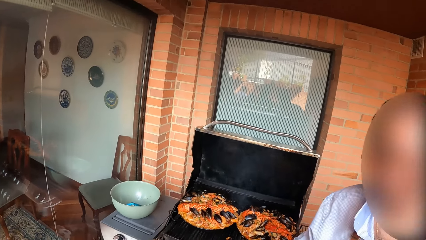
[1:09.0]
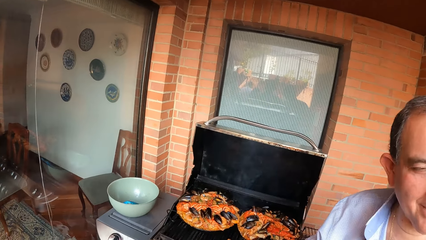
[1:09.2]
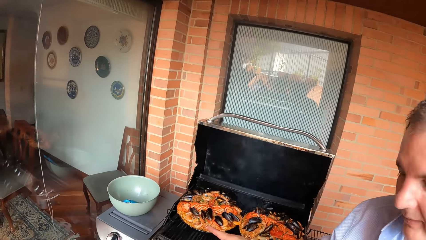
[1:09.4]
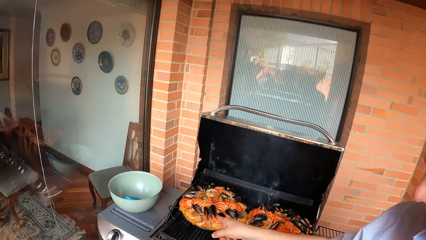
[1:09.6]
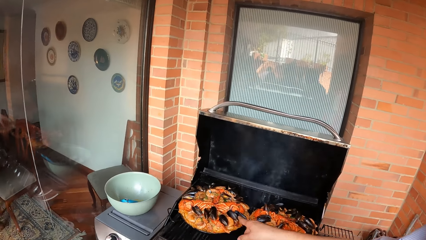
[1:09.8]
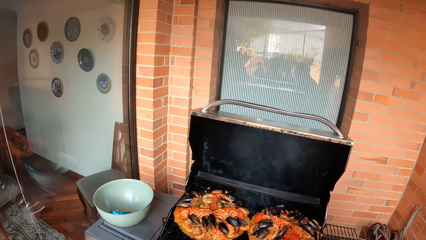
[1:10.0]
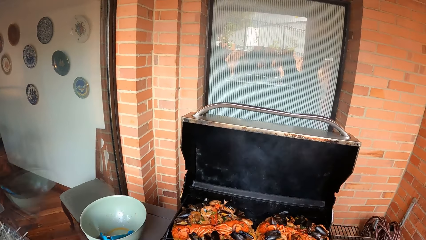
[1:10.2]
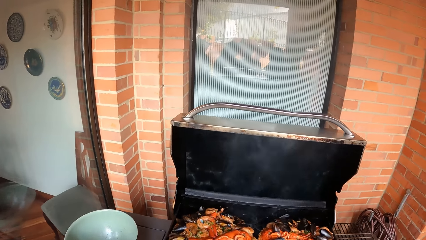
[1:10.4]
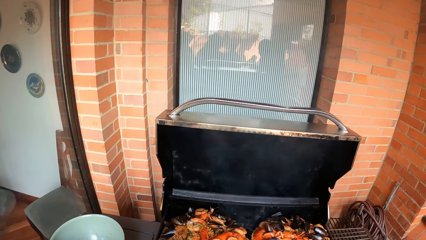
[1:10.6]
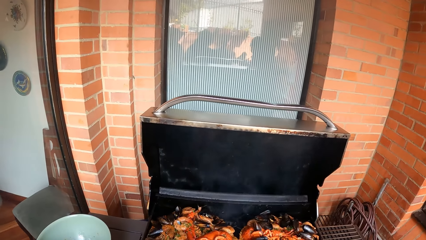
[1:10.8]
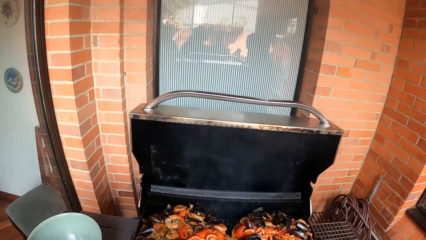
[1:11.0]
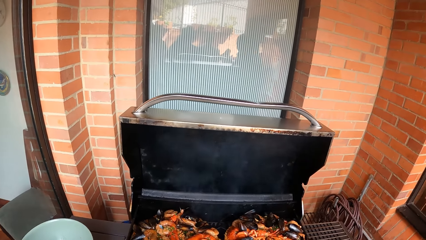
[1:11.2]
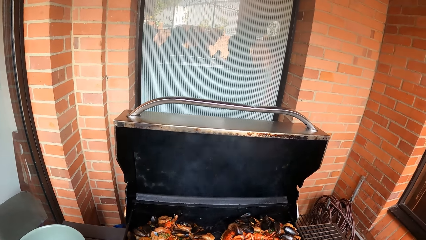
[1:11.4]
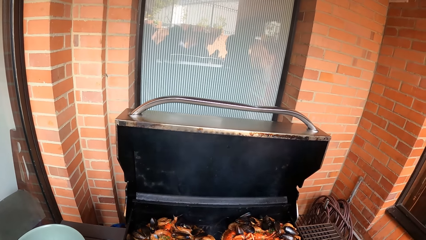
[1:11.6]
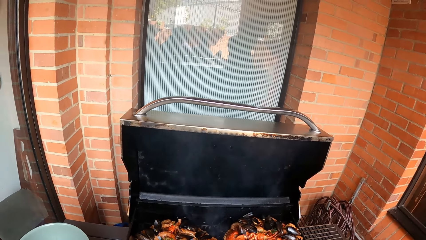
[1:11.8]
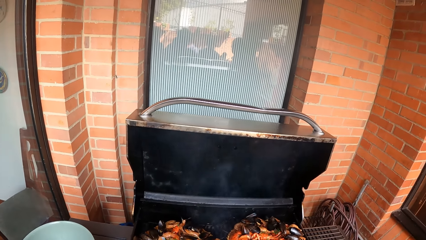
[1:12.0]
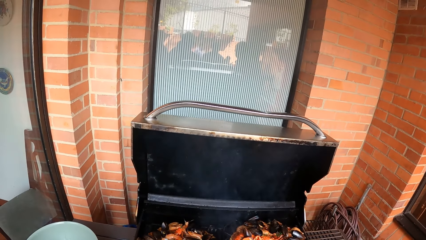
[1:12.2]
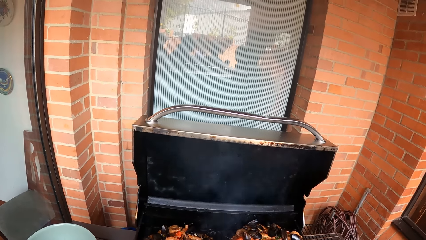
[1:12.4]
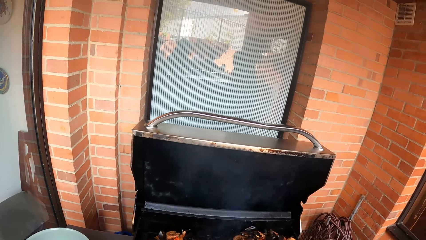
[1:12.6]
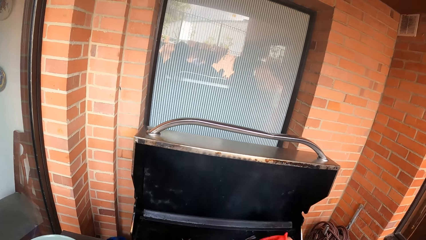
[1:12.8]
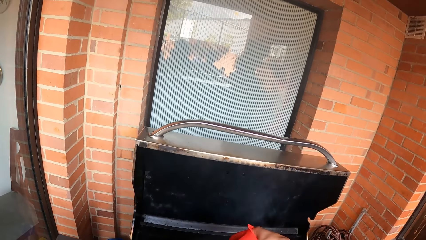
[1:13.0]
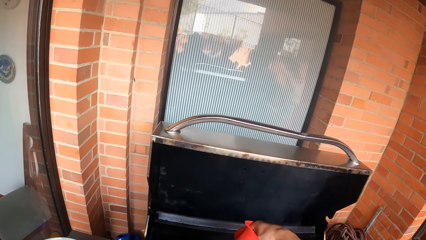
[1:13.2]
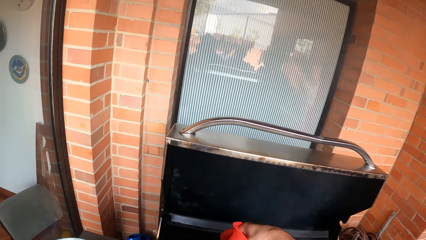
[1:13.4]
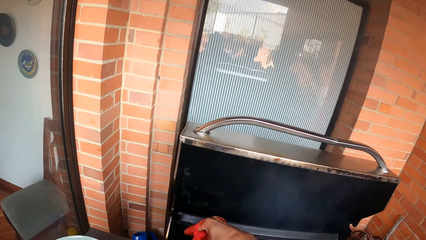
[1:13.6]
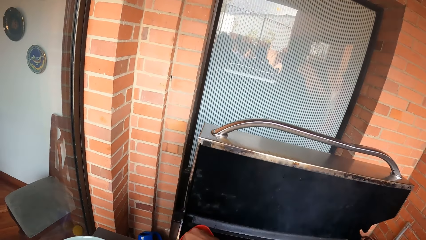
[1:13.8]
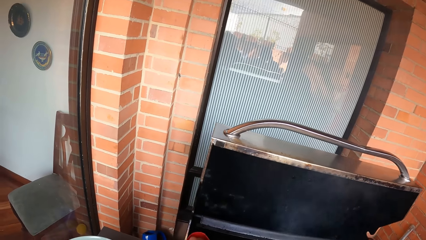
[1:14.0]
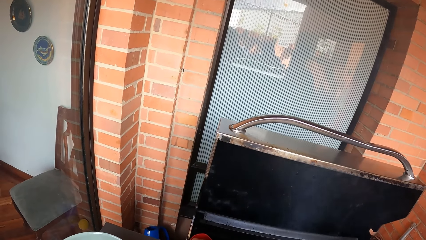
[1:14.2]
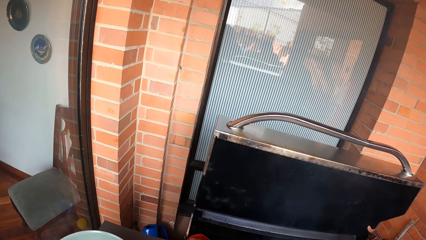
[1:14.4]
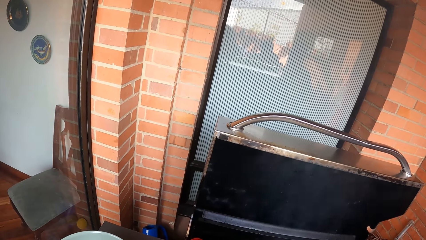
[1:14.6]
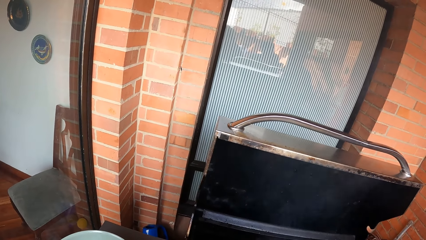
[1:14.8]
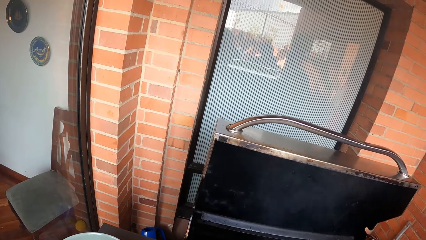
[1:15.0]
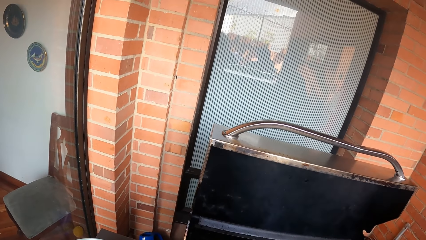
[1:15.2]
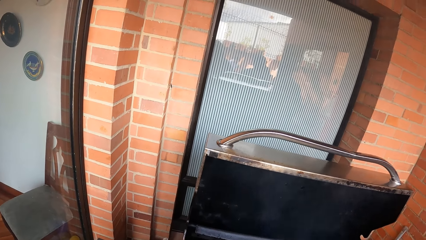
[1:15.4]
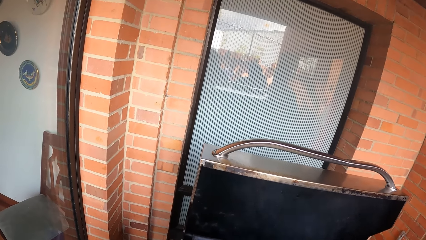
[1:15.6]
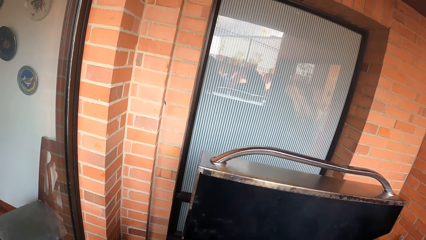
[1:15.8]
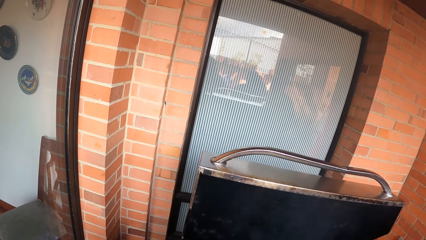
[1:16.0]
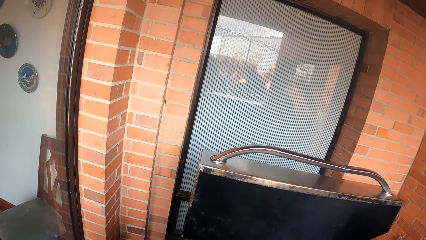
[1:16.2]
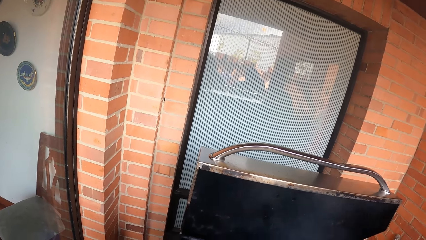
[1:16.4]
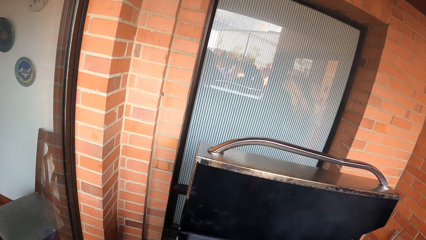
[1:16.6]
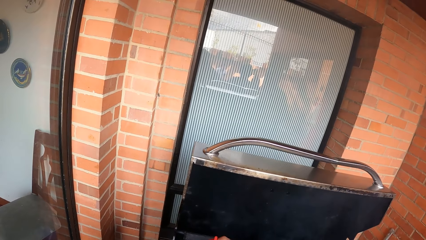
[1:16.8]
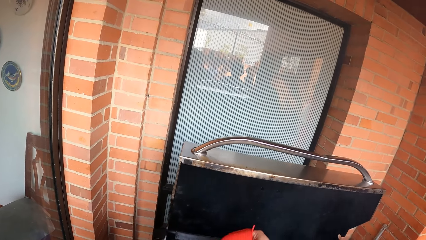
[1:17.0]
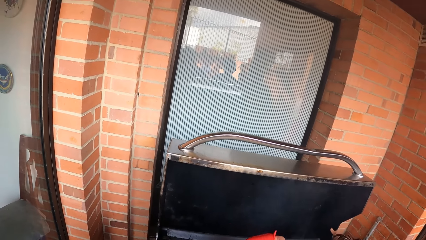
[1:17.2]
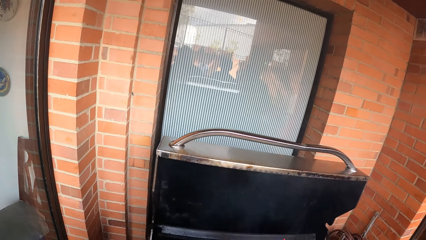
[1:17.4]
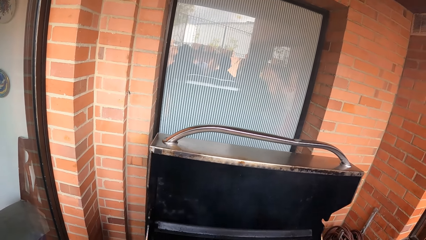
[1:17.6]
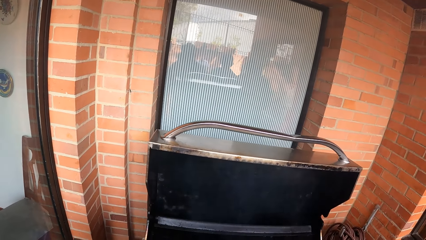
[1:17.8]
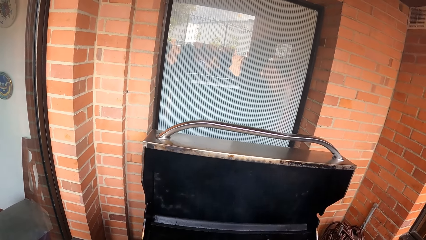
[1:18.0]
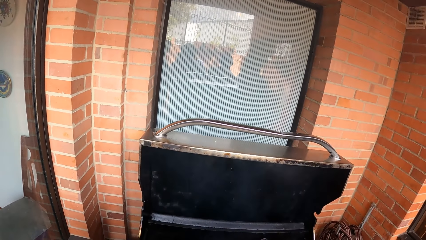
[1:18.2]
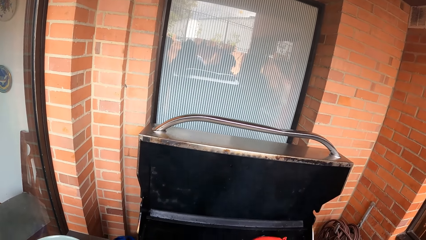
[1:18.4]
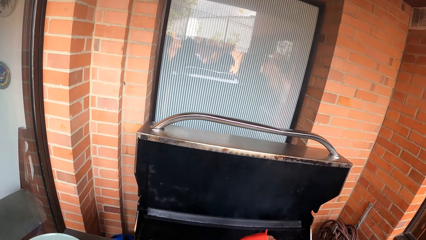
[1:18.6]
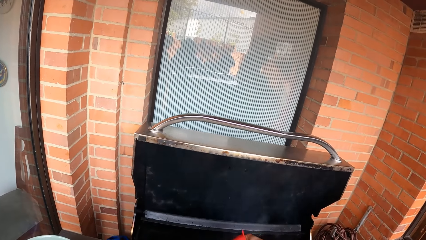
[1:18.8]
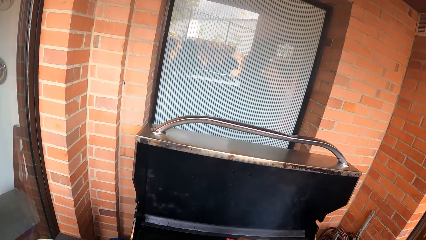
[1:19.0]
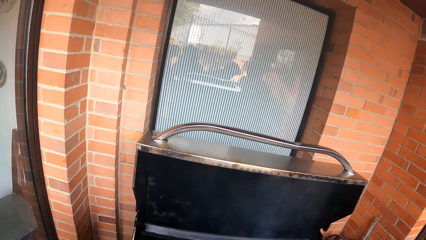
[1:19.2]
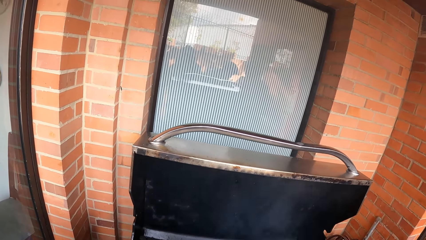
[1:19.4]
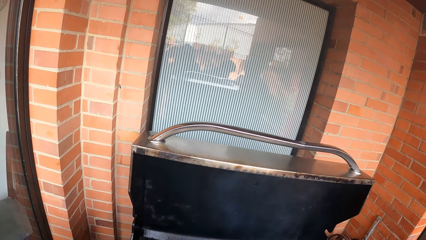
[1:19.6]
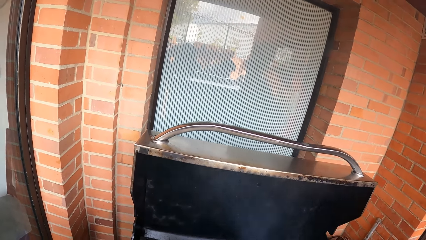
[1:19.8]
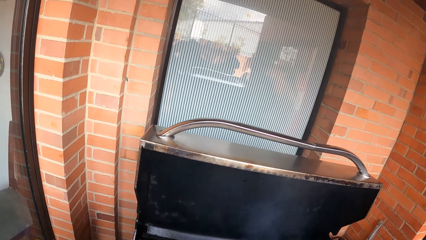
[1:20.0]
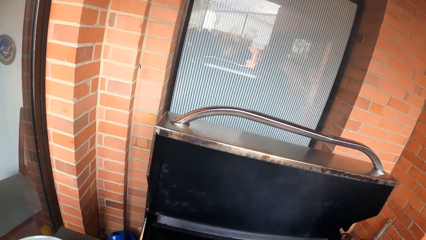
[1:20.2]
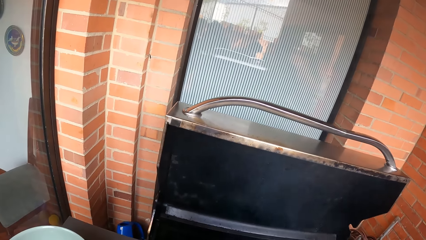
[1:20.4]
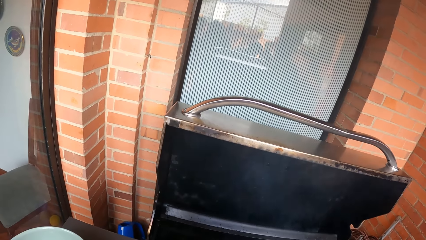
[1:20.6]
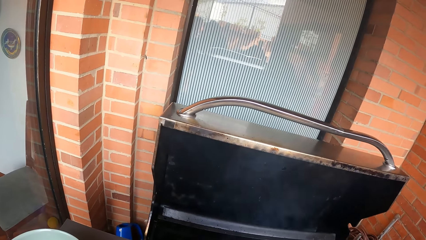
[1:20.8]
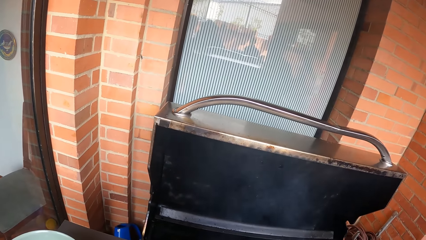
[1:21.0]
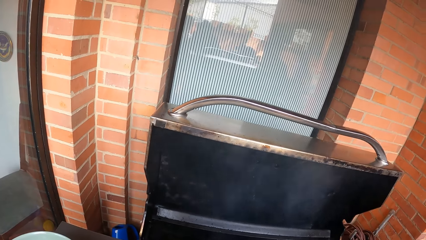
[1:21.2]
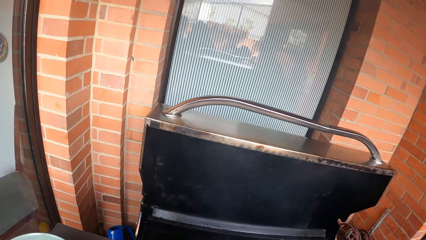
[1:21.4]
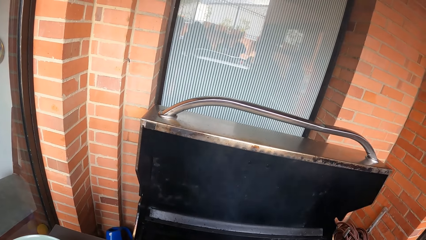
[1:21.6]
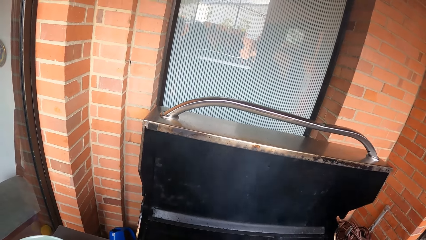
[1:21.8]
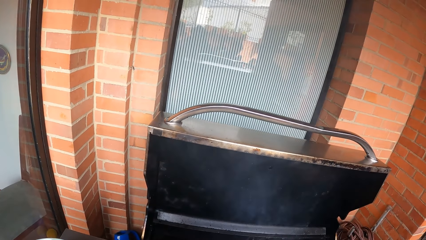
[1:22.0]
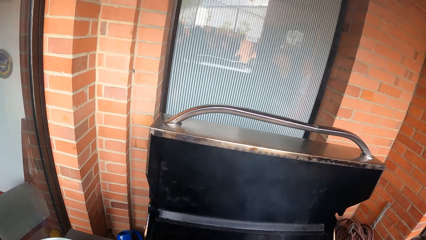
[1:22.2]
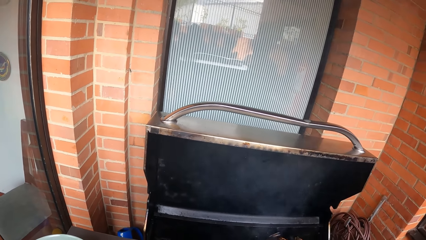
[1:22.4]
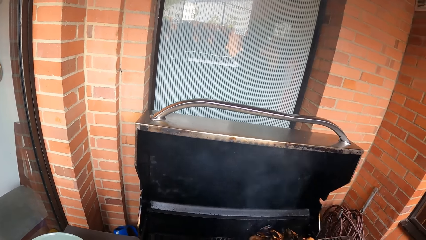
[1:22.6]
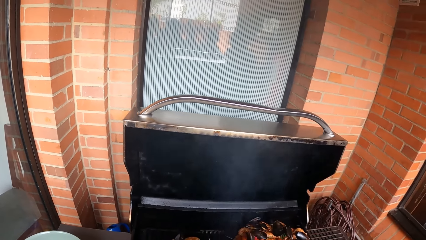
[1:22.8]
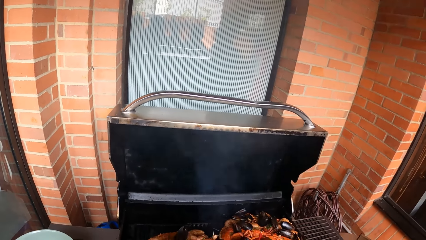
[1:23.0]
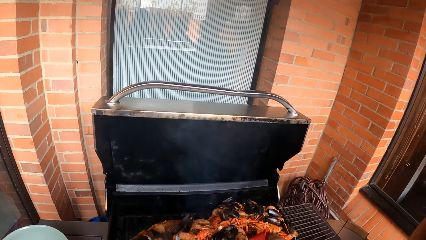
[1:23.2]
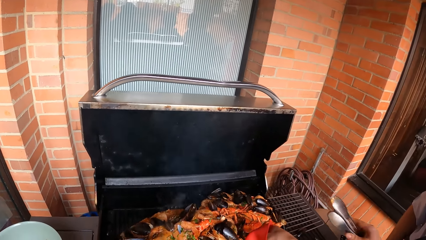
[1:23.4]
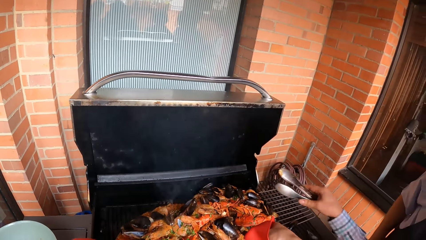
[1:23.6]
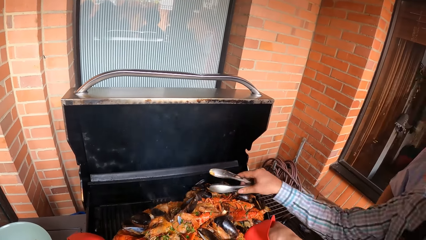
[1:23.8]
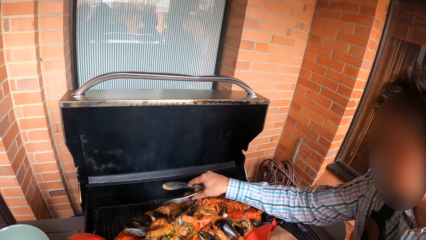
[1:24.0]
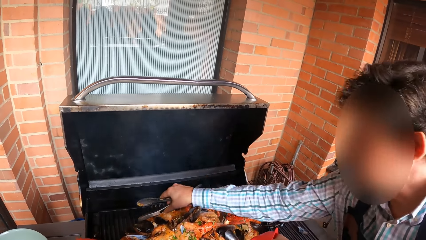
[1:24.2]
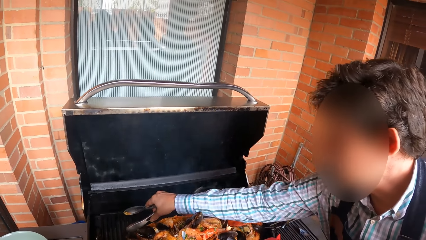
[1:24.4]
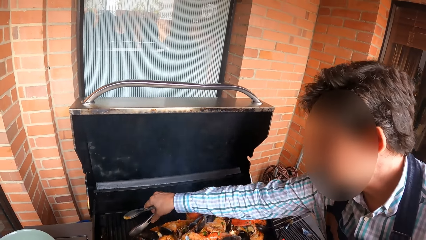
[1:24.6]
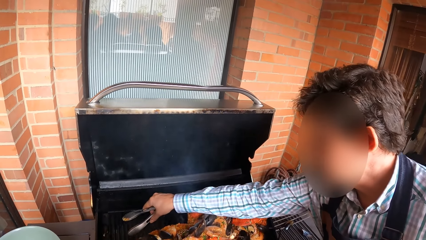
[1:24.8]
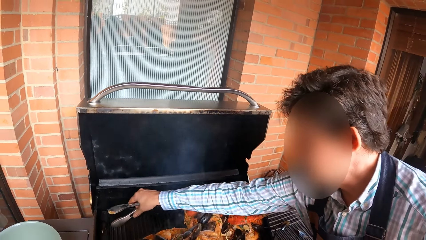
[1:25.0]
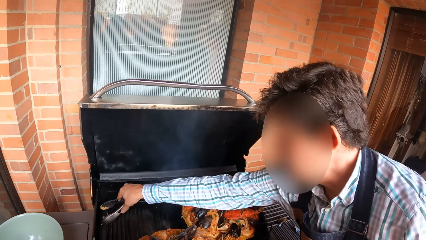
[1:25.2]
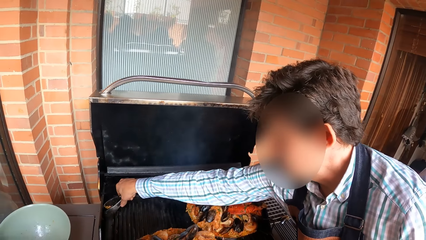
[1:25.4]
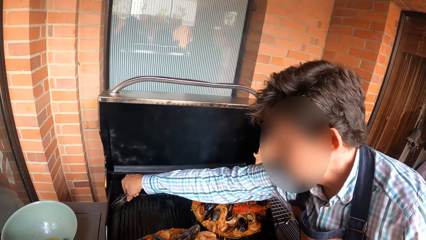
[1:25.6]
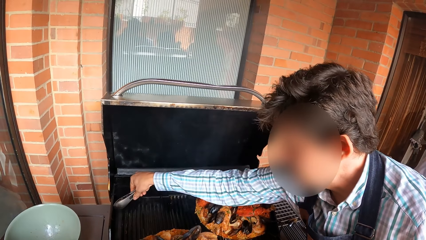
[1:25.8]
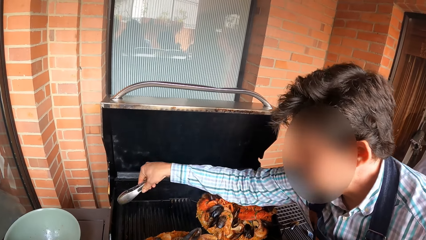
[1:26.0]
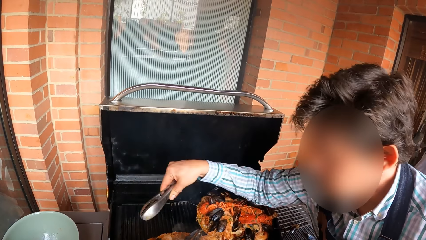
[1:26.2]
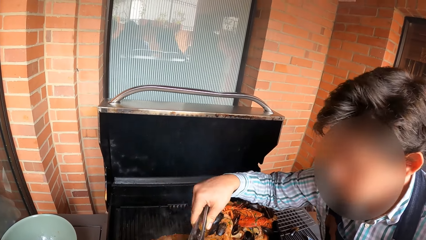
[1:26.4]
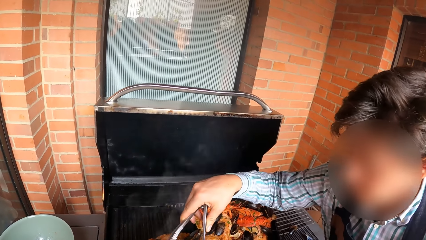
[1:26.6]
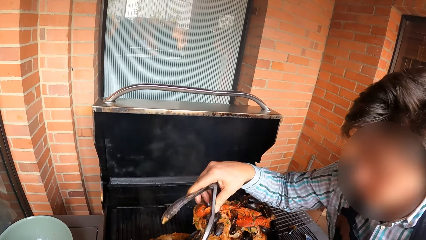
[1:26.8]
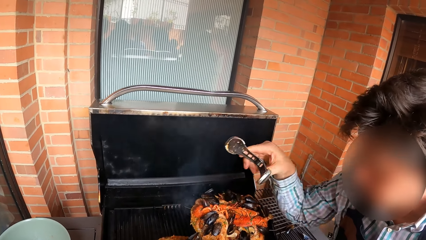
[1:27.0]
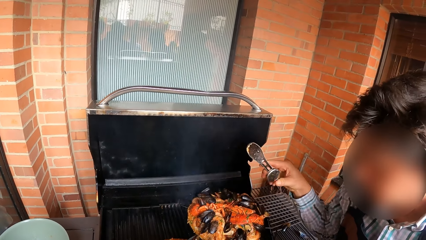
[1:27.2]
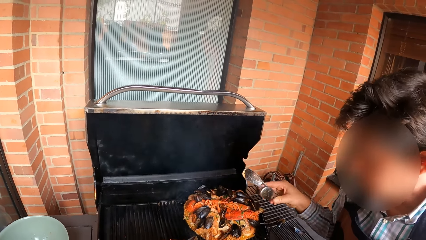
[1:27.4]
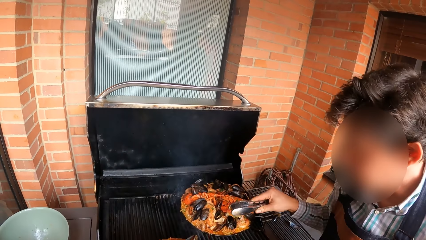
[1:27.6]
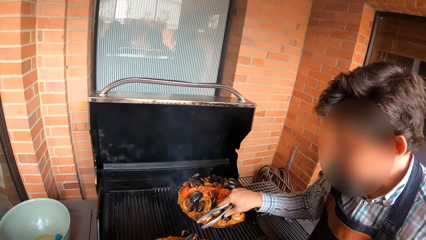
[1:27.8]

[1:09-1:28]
A person moves hand. The camera wearer touches a plate of food in the grill with his right hand. He lifts the plate of food from the grill with both hands. He takes food from the roster. The person picks food from the grill with a kitchen tong in his right hand. The person puts the food in the kitchen tong in the plate of food with his right hand.
